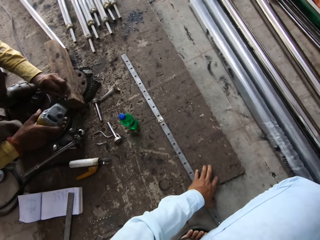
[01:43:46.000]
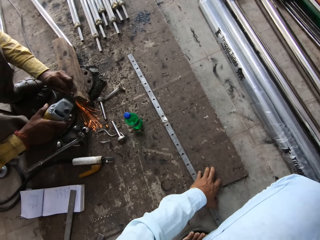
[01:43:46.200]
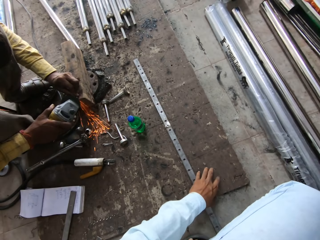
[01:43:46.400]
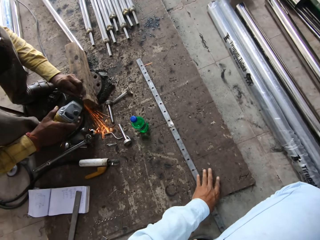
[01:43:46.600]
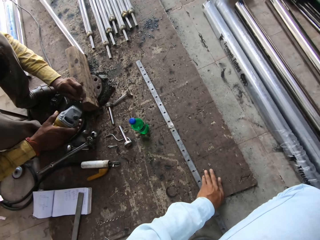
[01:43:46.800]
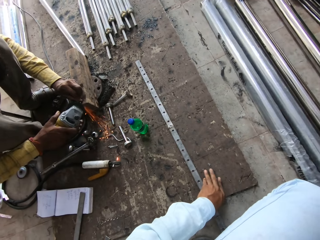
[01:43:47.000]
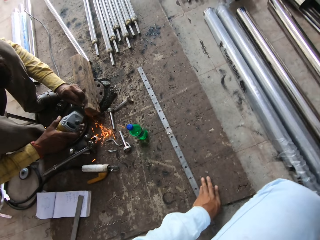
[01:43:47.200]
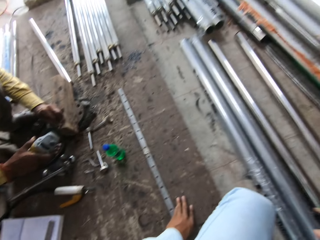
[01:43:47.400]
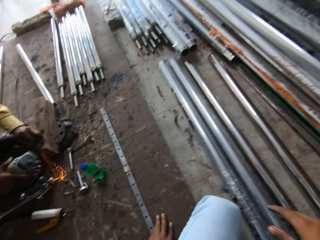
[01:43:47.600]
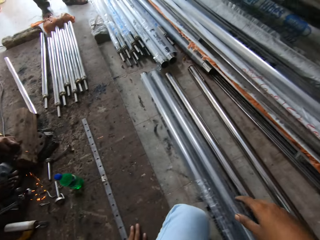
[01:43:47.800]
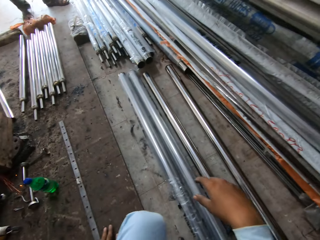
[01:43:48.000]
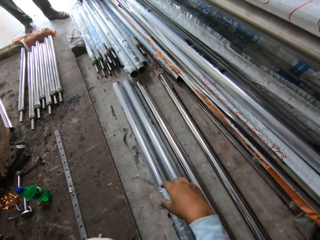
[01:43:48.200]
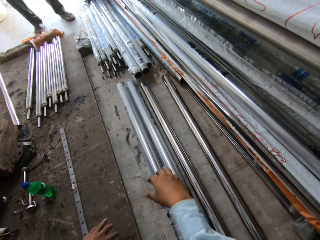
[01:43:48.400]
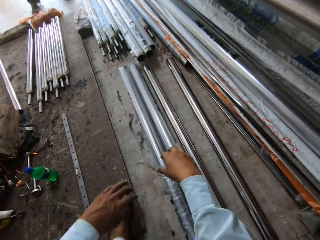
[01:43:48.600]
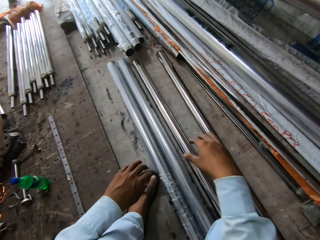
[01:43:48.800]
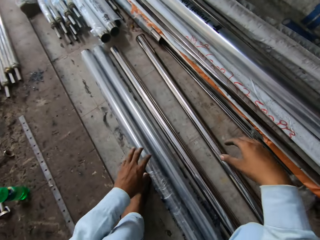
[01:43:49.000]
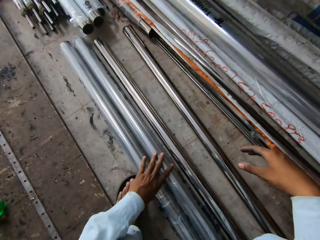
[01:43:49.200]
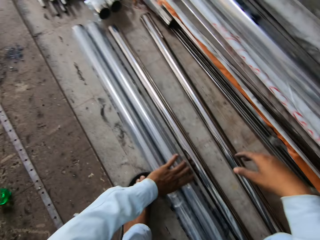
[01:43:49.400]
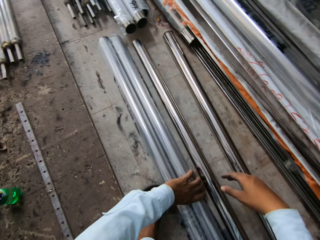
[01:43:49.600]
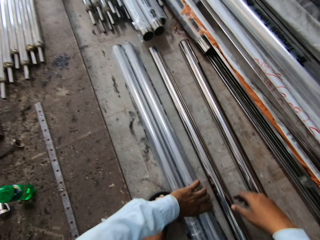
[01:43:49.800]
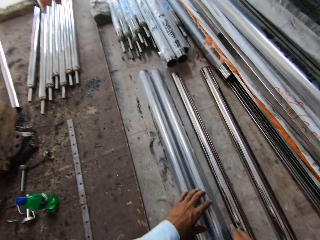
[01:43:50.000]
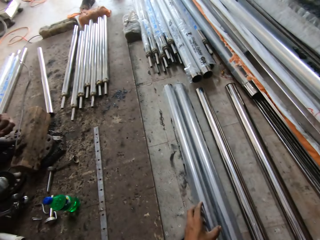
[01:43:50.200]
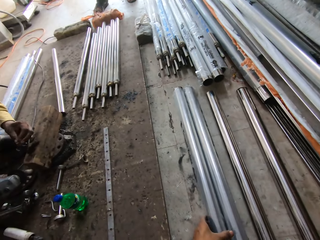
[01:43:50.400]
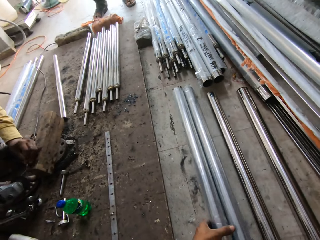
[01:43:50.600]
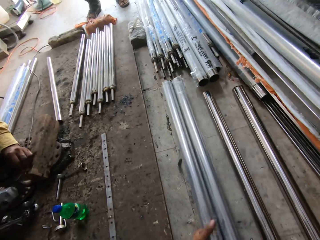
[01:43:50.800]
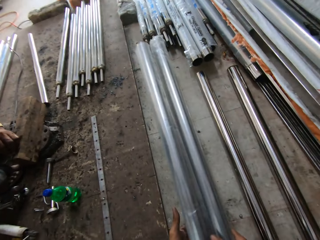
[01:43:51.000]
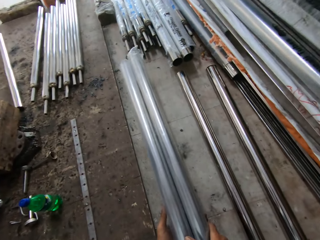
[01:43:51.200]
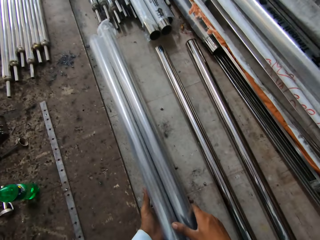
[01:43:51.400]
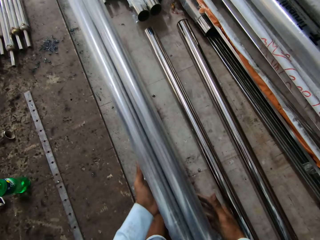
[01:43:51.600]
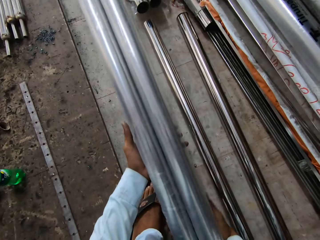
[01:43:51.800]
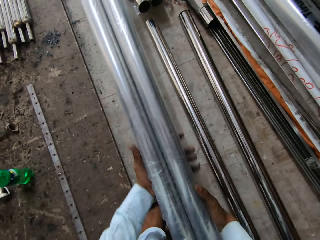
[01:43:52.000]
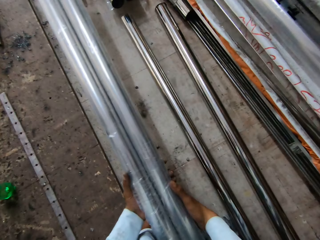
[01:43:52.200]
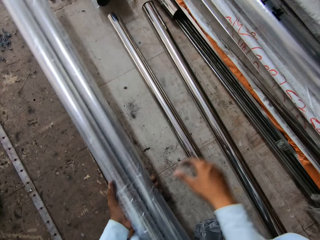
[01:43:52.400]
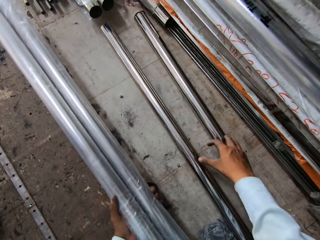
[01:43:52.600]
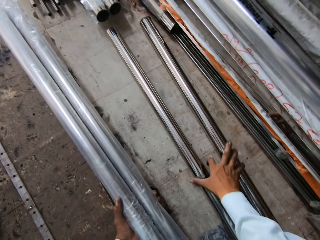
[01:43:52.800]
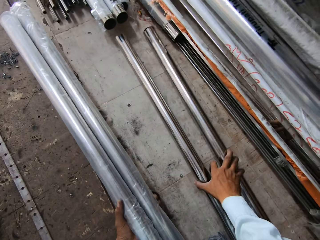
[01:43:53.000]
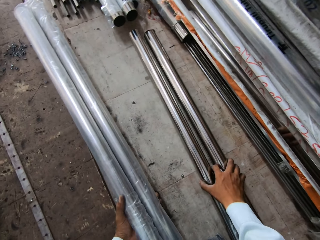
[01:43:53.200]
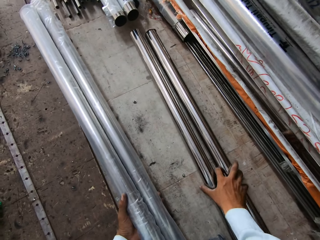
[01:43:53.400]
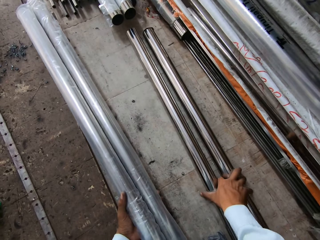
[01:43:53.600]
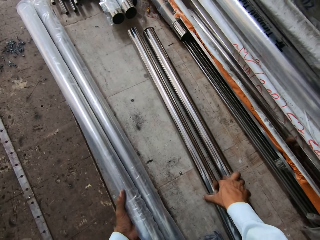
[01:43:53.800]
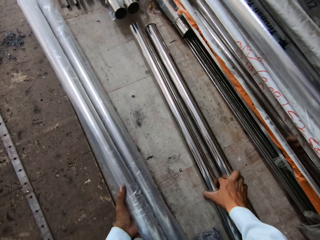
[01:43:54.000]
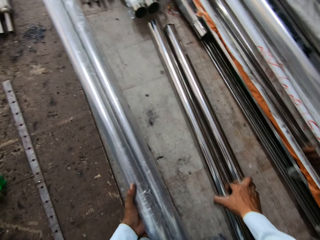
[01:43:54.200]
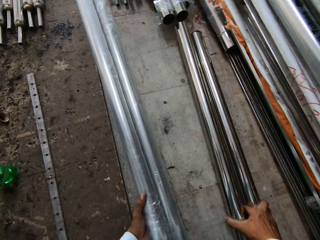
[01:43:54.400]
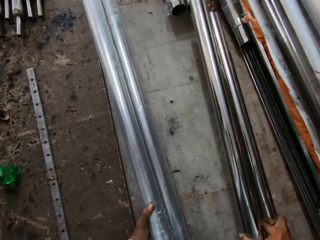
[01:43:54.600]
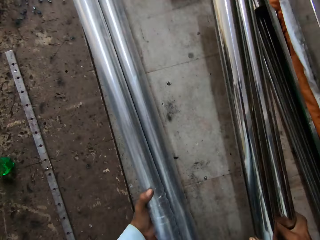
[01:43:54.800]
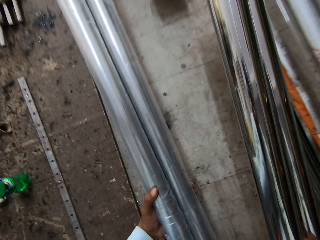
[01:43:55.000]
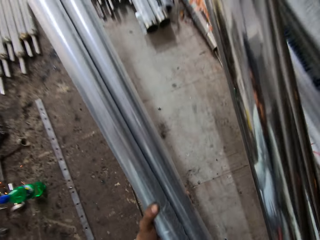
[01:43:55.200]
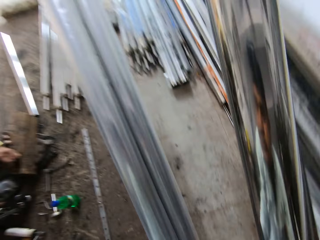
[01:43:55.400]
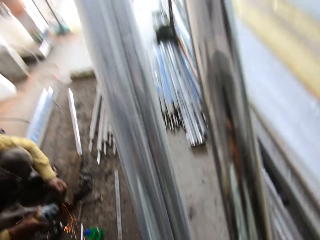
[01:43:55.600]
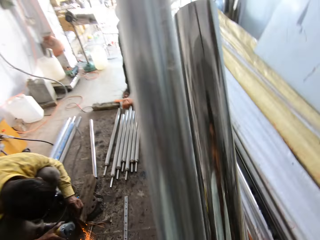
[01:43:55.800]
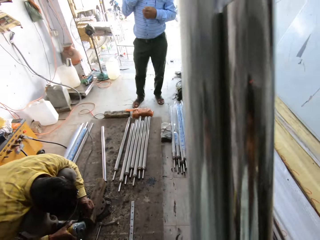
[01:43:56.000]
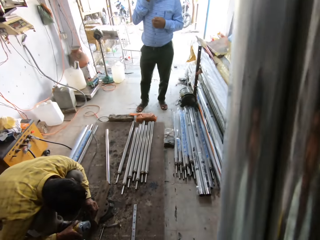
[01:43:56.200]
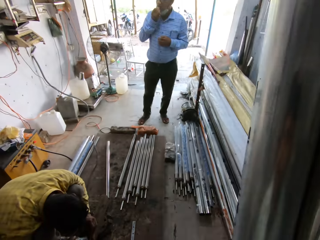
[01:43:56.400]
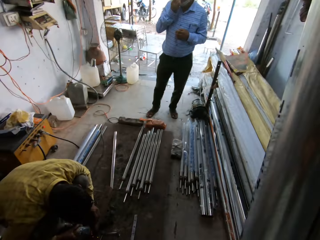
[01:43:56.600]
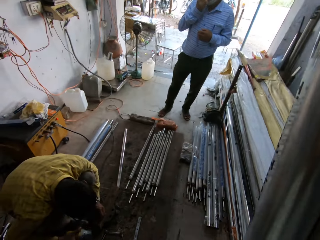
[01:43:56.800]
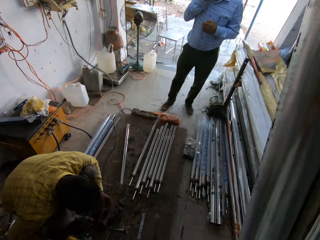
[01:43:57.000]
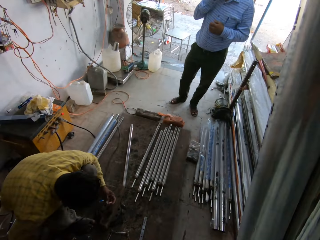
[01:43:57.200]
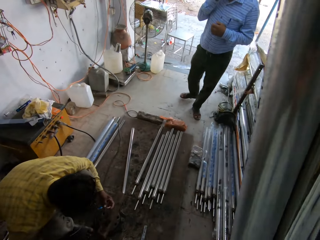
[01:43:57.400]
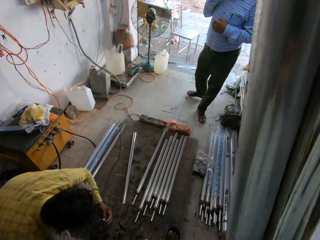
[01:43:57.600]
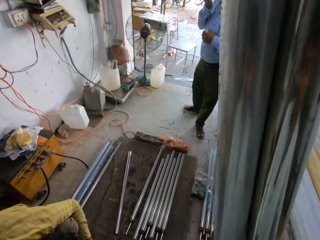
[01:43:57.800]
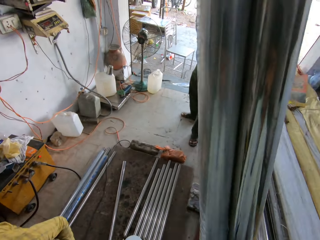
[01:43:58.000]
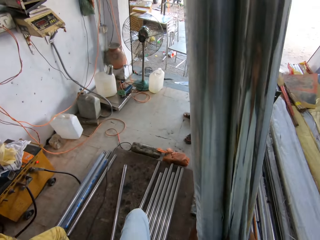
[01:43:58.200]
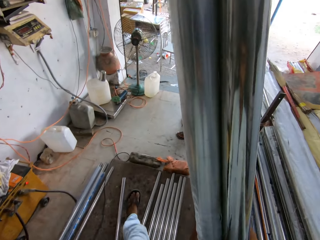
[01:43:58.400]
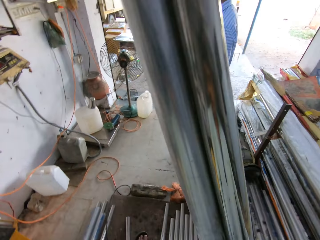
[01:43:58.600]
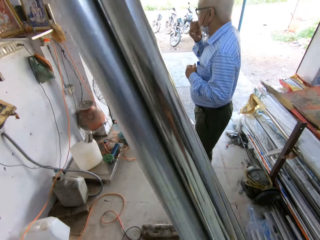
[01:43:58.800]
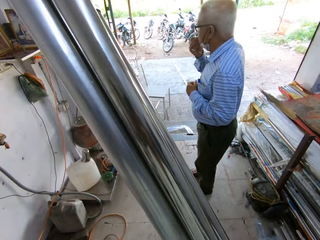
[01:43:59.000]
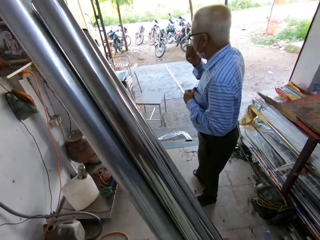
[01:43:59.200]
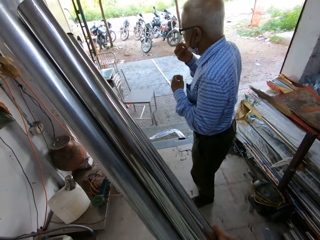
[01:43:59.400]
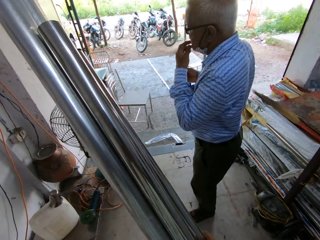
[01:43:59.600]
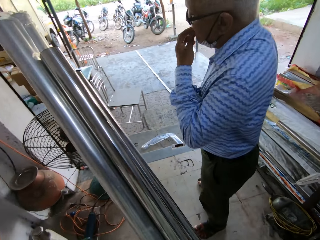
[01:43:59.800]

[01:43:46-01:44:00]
A man welds a metal. The camera wearer holds the floor. They move the metal rod. They carry the metal. They move the metal. They pick up the metal rods. They carry the metal rods and walk around. Another man walks away.

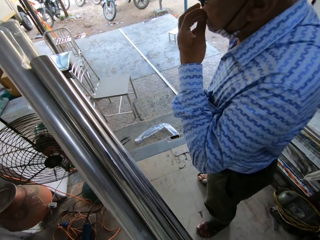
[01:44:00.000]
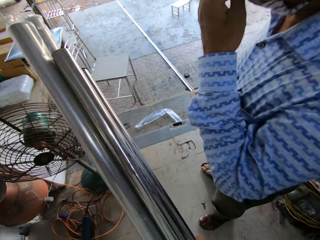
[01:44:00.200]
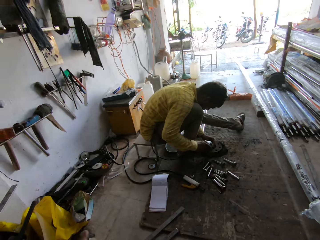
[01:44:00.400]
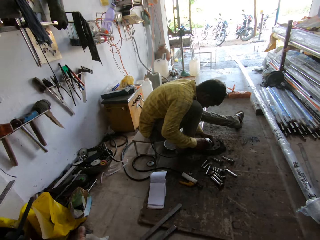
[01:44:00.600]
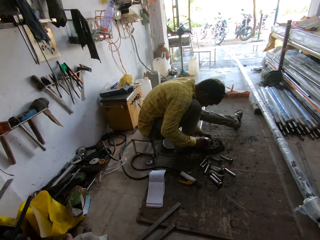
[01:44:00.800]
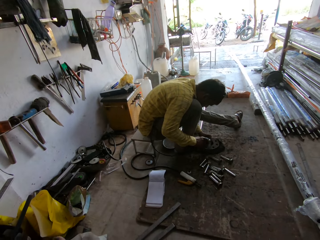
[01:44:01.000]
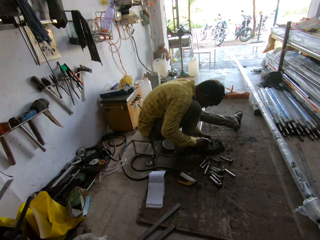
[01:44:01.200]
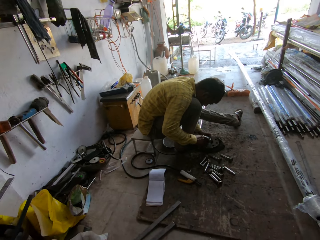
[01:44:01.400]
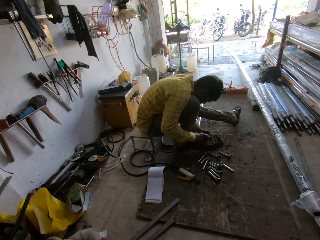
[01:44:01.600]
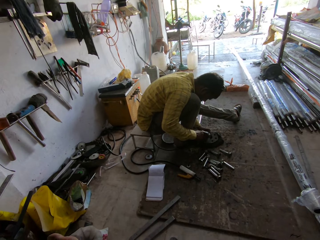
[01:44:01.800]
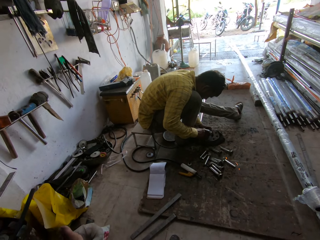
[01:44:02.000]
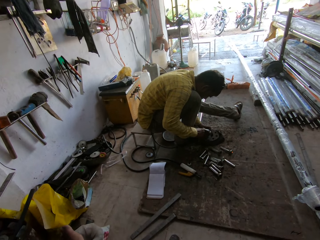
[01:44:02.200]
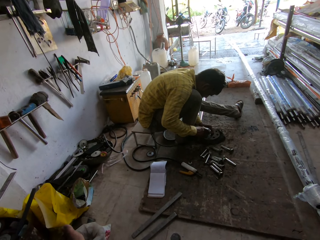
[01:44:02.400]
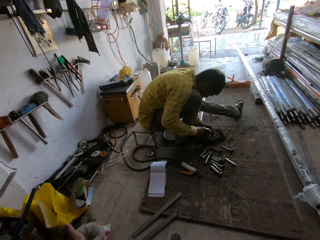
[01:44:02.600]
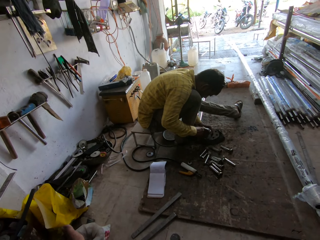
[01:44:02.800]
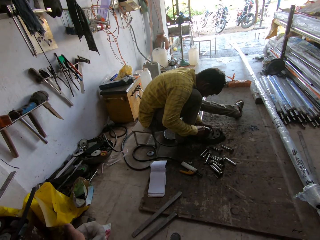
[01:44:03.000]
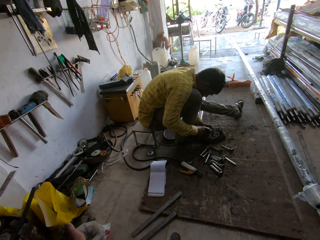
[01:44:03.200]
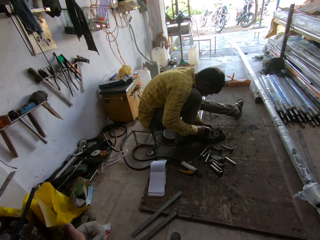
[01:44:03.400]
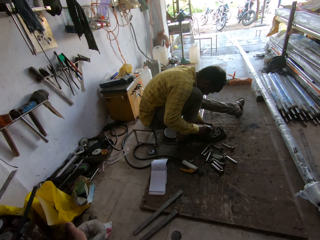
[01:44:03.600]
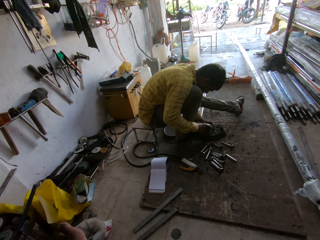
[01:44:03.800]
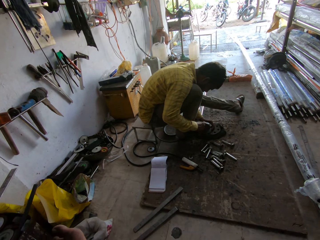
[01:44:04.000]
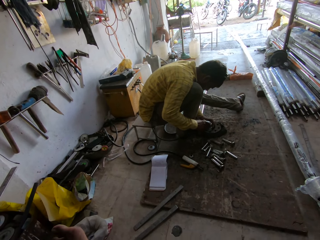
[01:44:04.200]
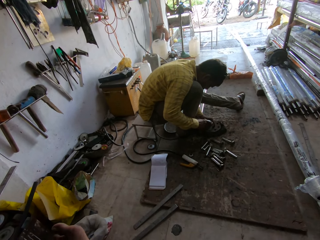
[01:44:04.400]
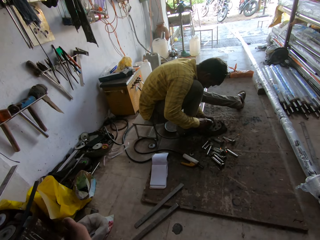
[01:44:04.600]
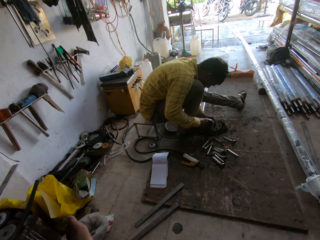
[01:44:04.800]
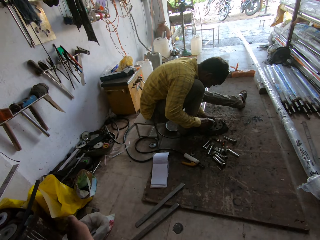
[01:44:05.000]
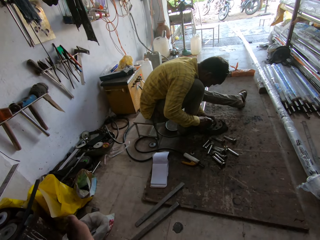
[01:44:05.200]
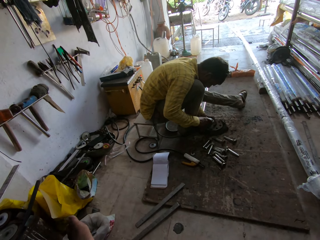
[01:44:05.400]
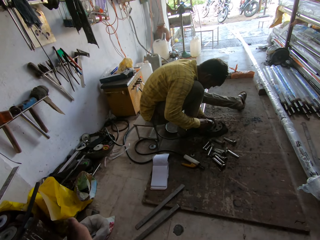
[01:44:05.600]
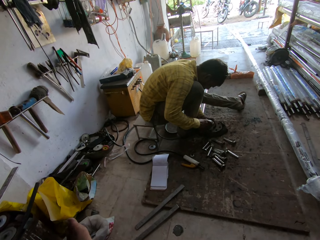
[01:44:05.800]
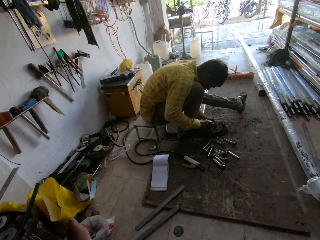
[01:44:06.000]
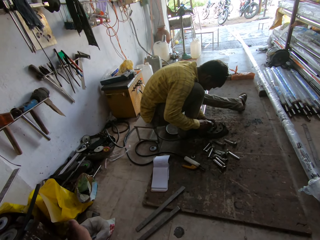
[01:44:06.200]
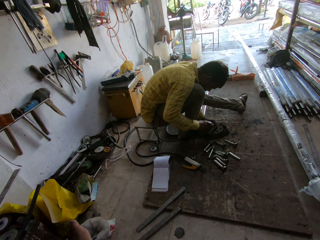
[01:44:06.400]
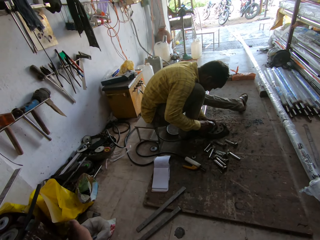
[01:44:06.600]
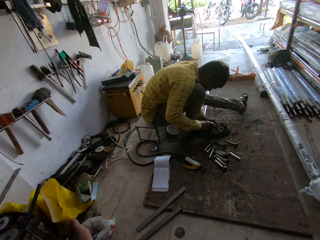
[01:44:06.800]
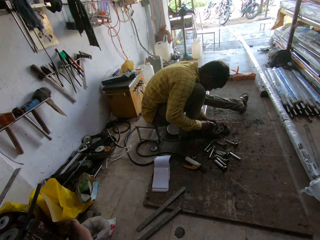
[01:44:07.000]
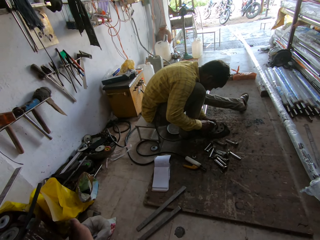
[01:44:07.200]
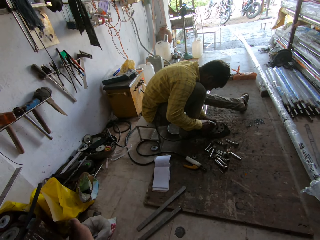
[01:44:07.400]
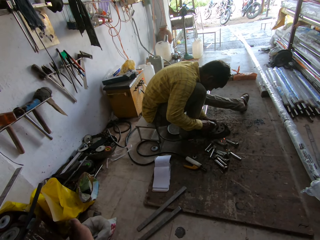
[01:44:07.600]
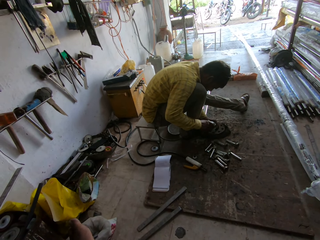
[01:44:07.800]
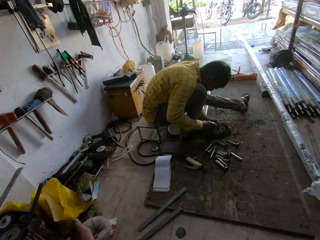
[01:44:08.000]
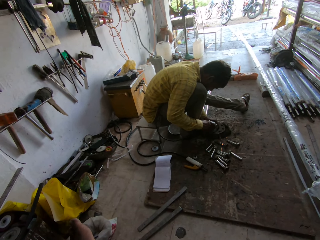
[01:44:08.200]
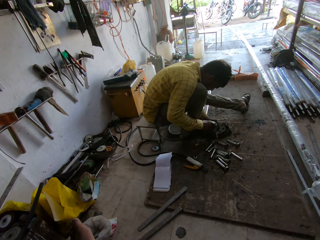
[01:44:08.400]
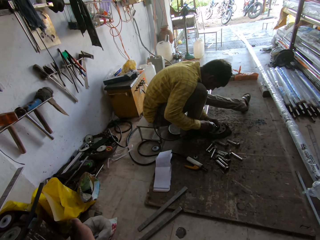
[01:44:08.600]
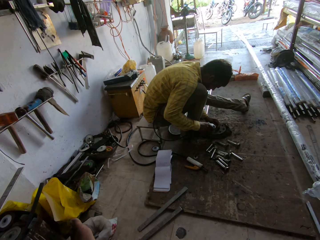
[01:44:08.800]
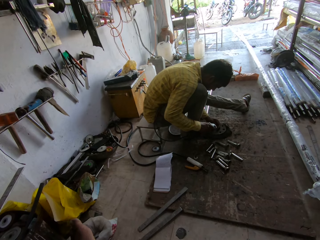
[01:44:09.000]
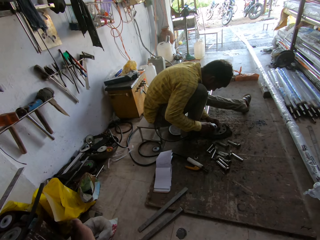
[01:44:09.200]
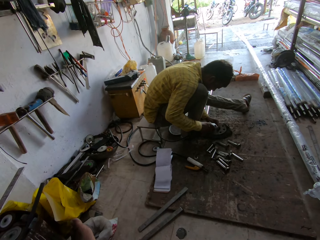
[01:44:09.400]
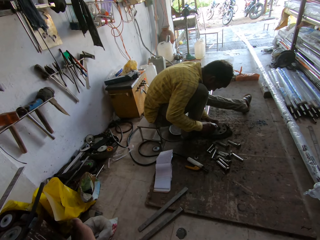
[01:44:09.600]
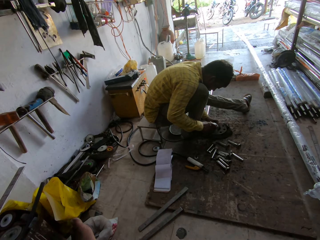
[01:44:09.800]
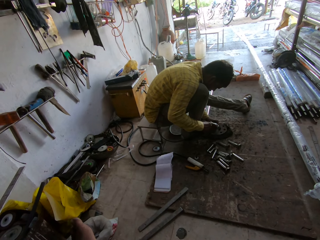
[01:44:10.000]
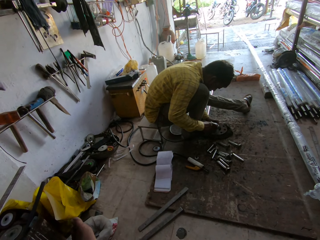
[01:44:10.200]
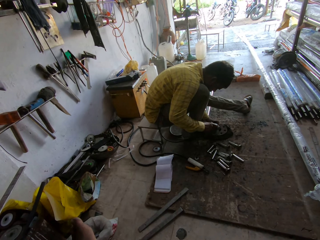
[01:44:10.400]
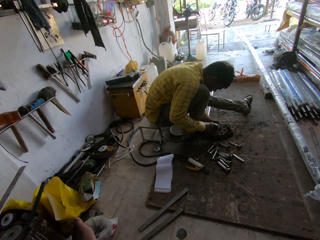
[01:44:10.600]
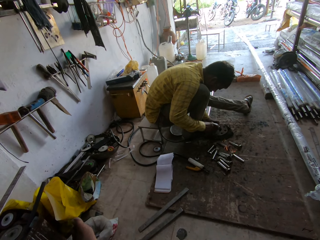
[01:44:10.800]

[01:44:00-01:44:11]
A man polishes metal. The camera wearer looks at the man.
